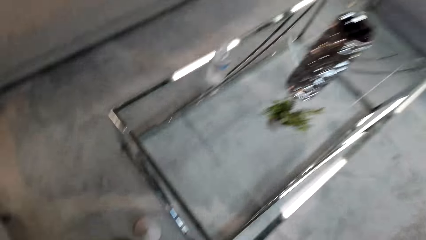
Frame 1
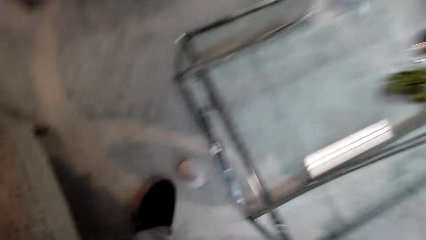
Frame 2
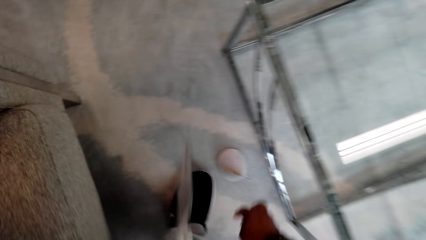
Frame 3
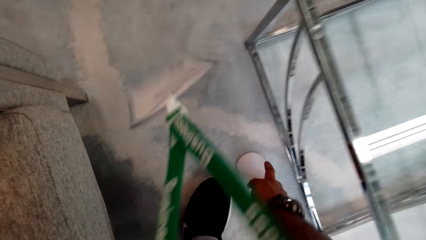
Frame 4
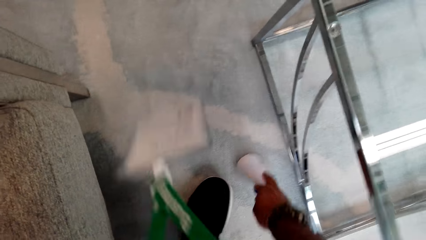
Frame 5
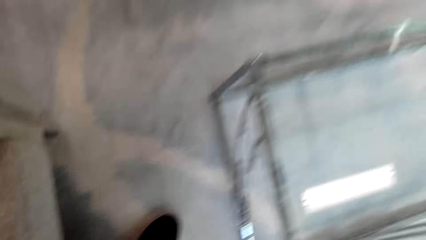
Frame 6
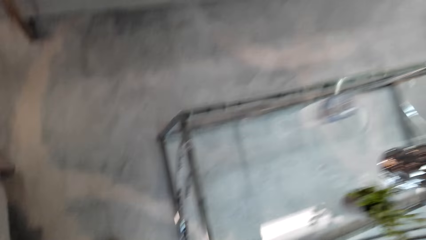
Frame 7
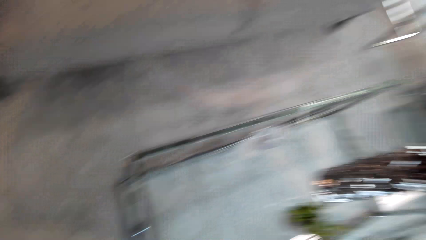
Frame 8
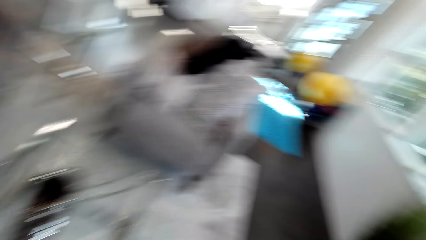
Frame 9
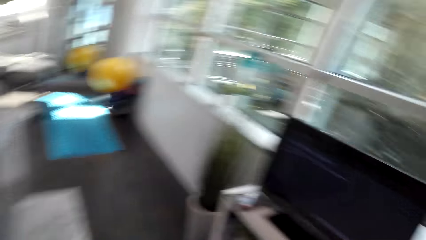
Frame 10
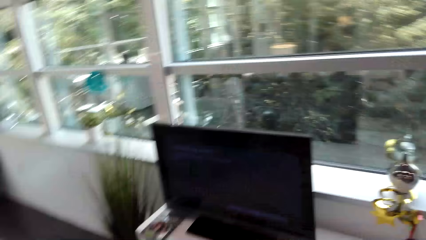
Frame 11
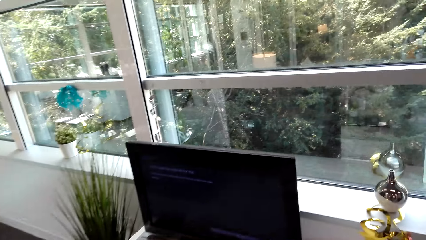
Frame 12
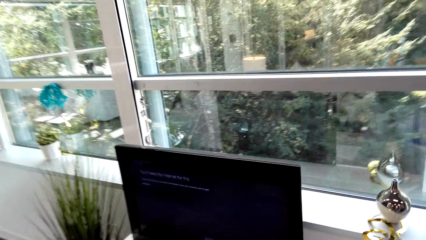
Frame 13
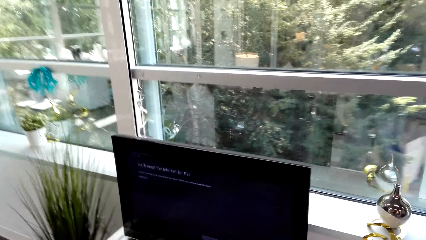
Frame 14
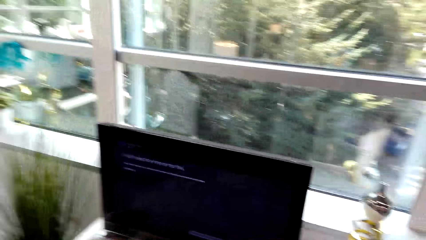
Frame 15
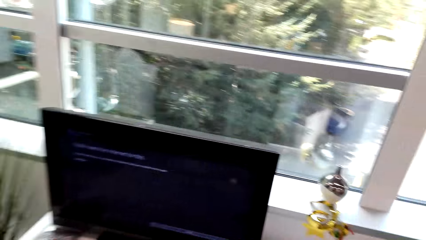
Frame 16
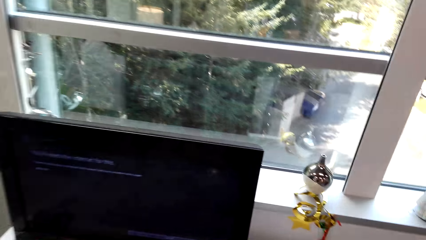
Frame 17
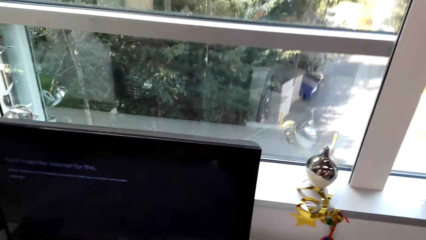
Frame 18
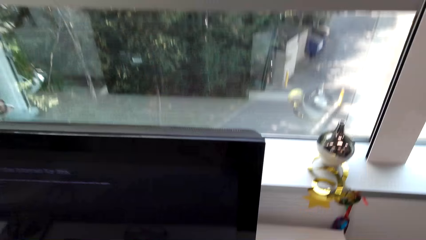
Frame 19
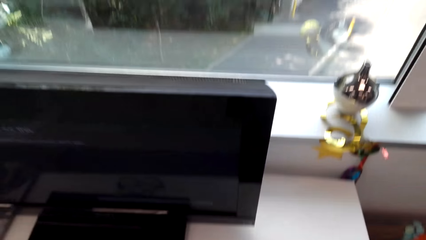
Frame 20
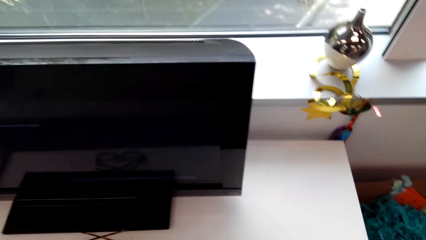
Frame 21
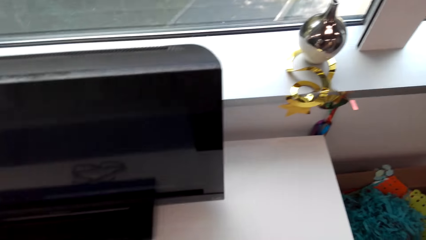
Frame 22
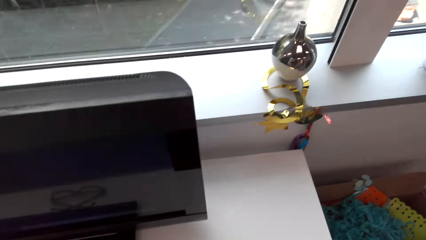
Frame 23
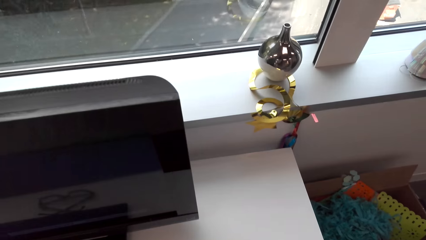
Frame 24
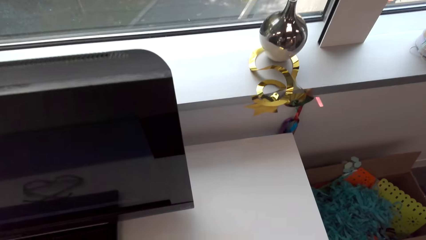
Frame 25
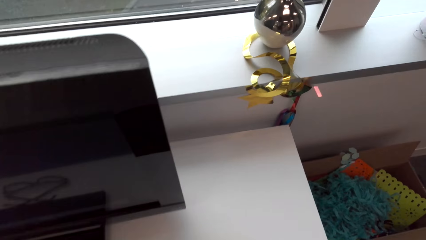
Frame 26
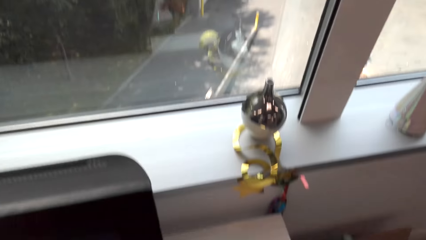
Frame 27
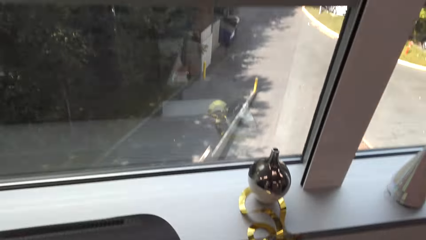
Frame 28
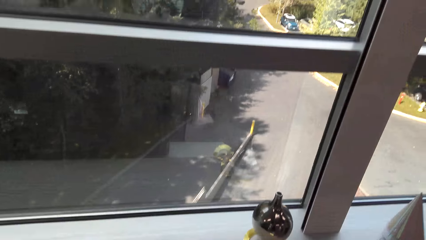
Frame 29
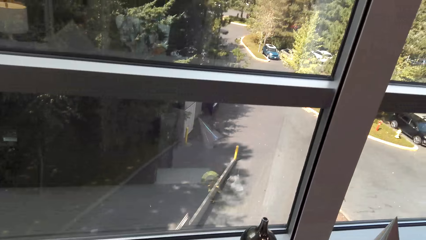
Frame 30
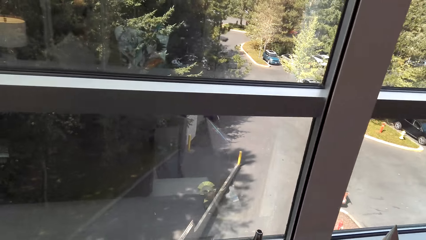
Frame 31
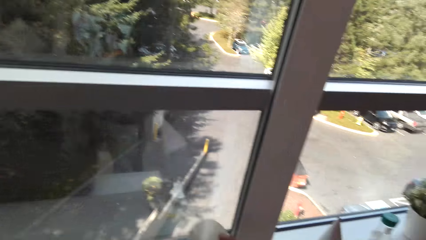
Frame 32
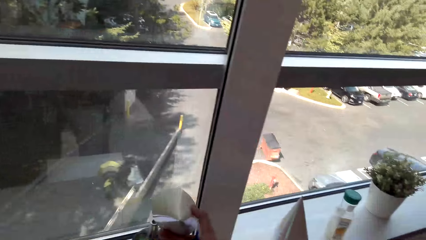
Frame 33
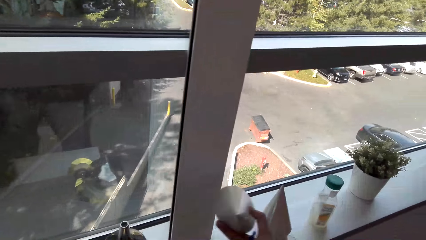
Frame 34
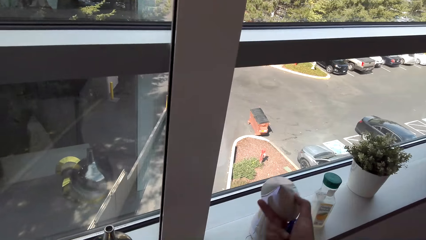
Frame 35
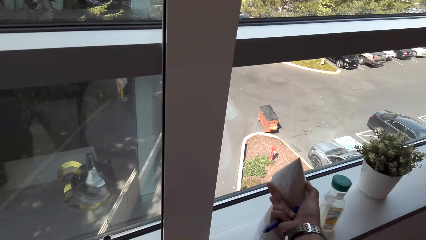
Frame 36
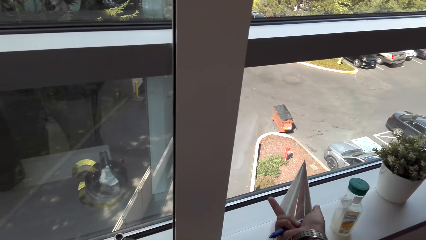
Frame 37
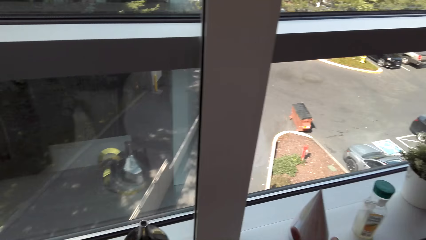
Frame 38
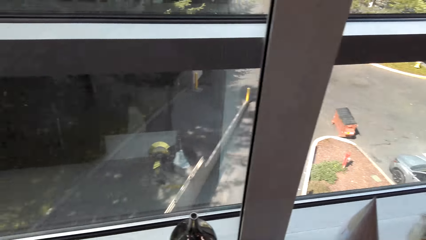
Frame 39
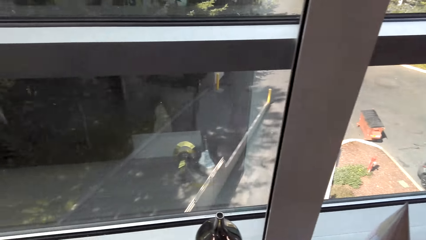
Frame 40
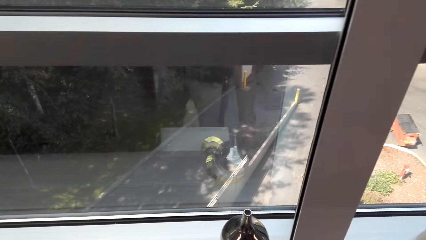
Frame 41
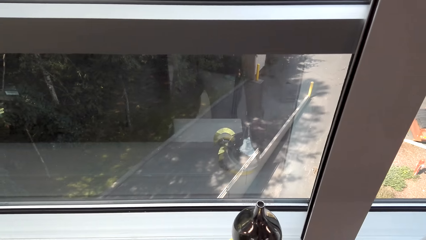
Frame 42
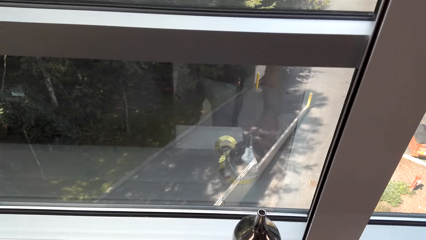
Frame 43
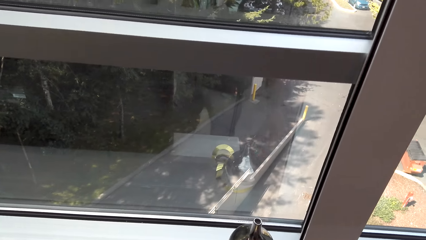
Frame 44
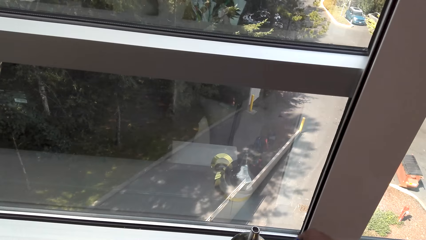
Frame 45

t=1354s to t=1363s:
The camera wearer picks a piece of paper from the floor. They turn. They look at the TV. They look at something. They pick something from the window stool. They place the porcelain on something.

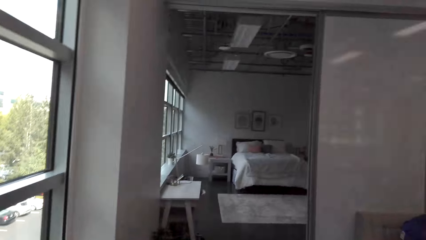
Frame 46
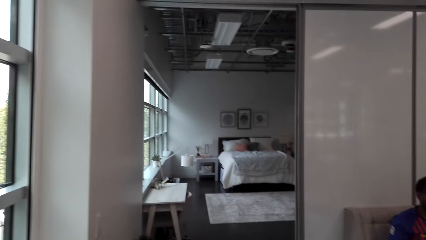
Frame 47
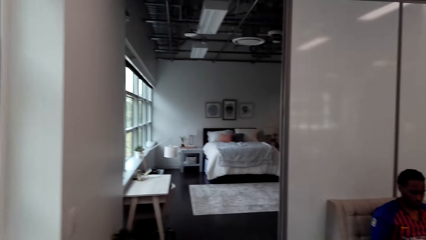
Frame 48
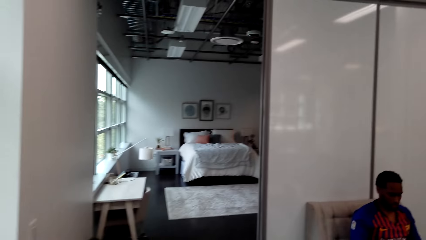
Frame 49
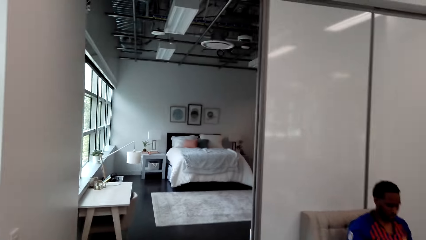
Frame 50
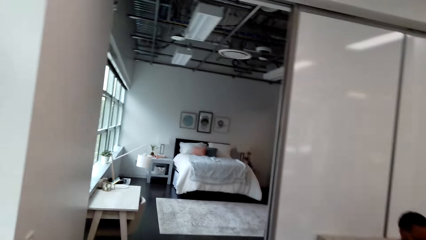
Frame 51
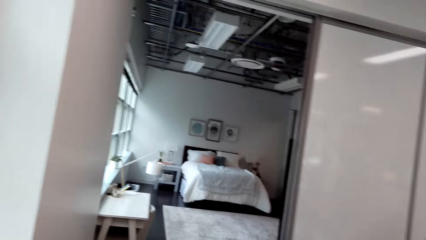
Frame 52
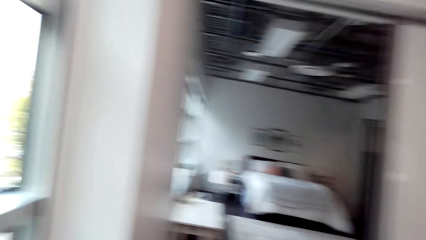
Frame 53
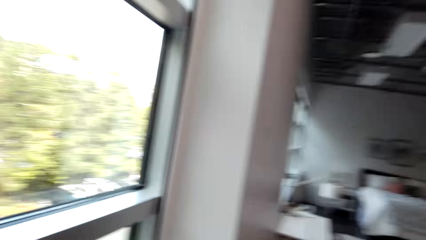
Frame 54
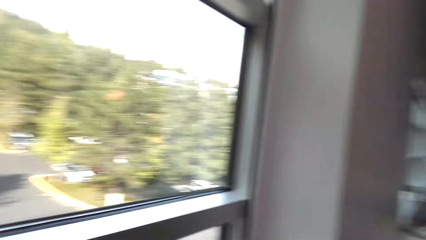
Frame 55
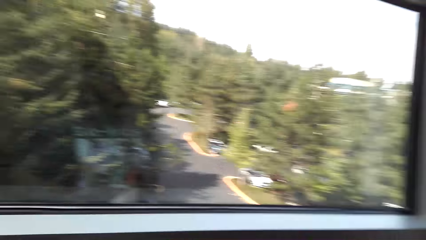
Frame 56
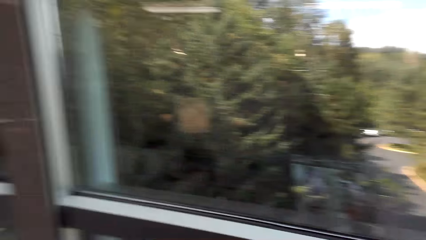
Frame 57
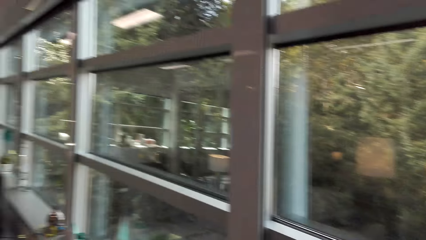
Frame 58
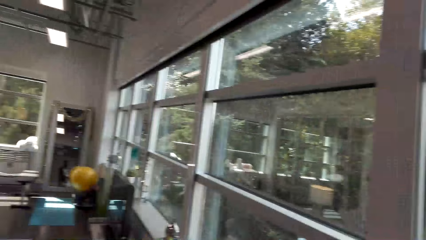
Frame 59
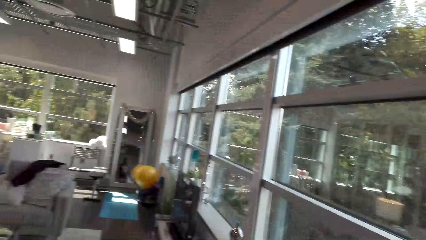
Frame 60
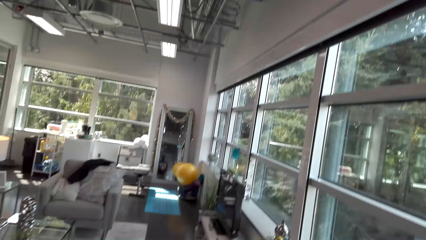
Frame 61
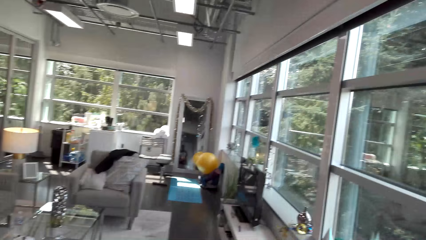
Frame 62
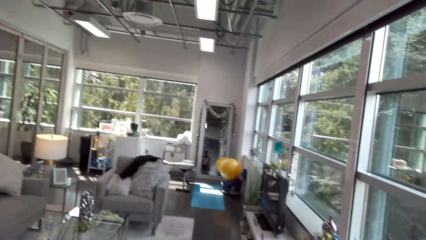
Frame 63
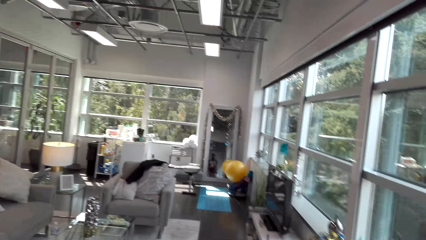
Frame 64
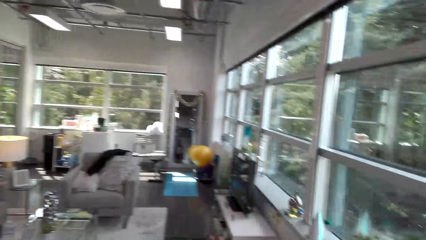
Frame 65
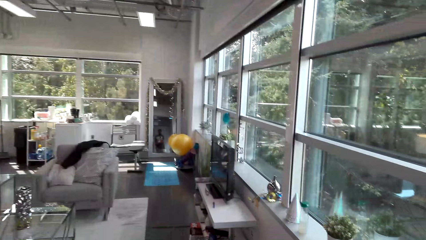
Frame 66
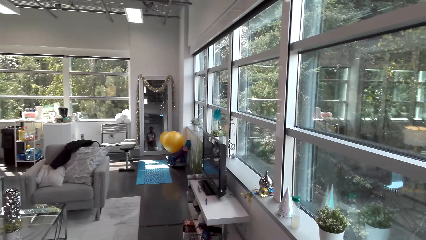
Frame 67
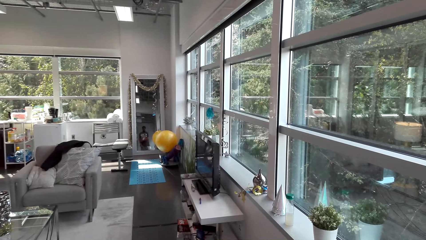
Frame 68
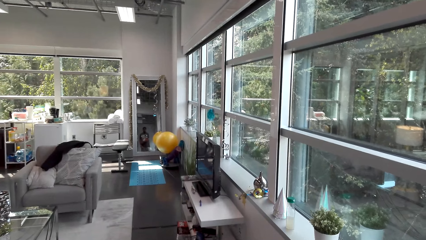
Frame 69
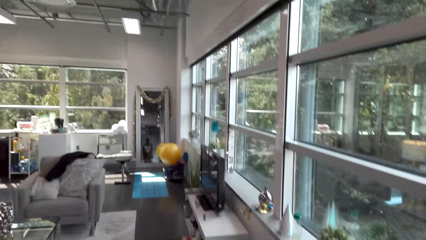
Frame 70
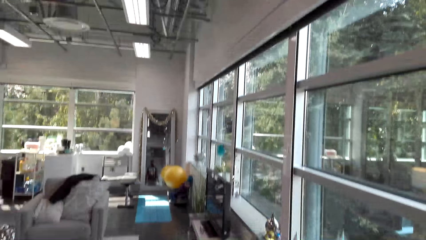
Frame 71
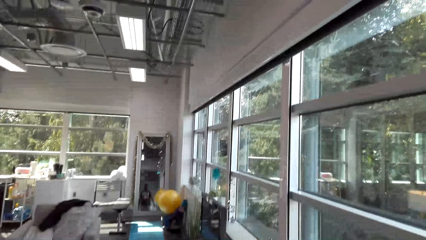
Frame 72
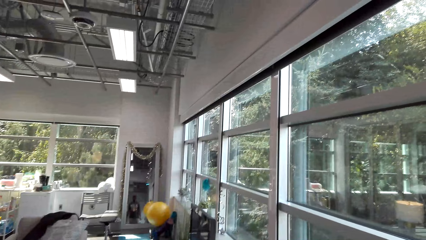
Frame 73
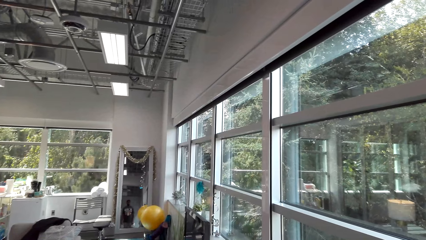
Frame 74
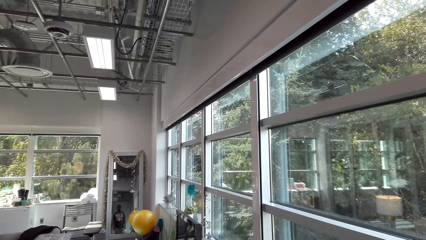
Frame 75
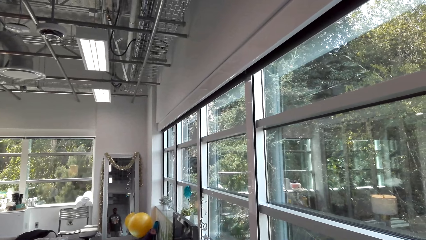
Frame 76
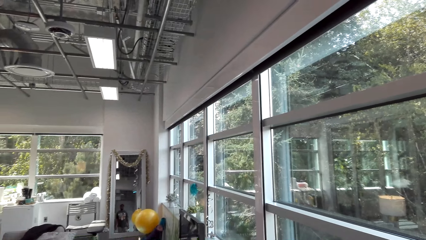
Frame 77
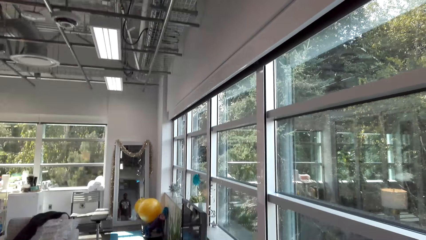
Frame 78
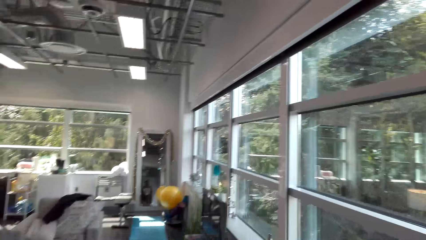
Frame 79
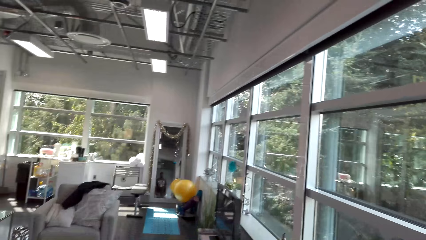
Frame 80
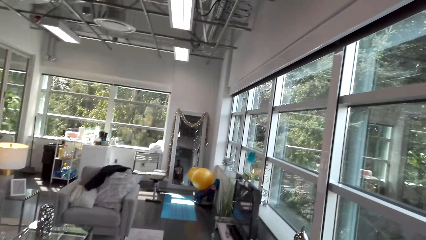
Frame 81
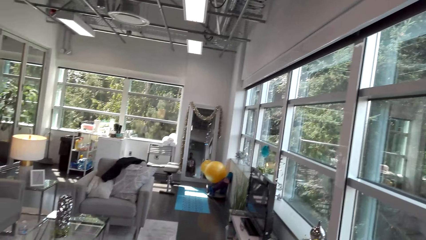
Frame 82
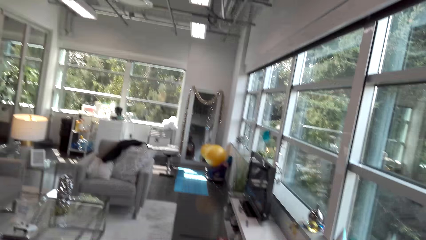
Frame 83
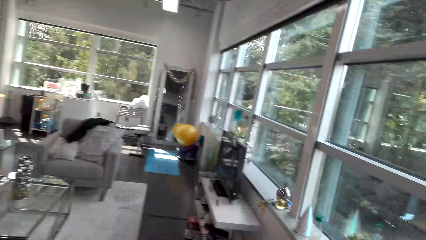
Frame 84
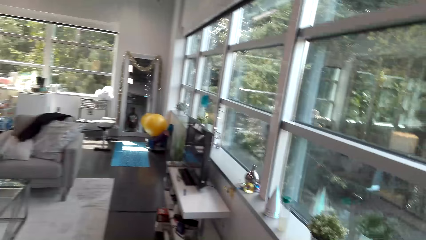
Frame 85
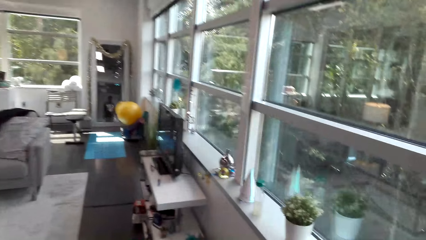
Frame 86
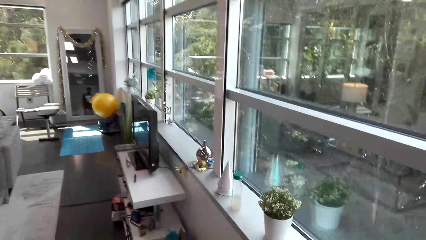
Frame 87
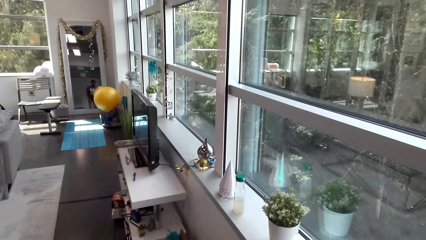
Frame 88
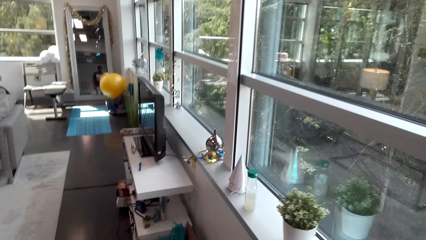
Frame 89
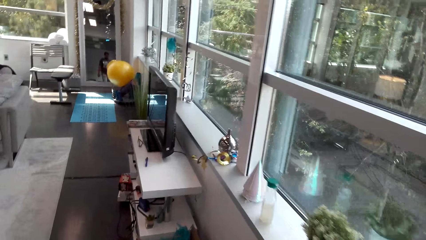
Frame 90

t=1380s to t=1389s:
The camera wearer moves. They look around. They move.
